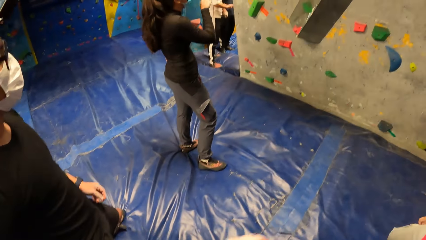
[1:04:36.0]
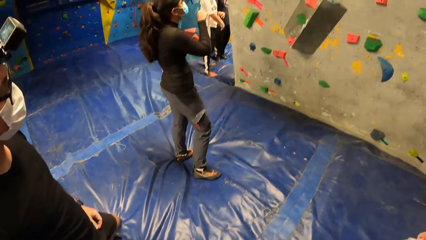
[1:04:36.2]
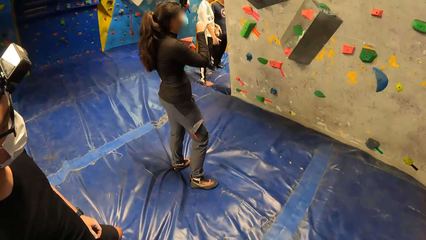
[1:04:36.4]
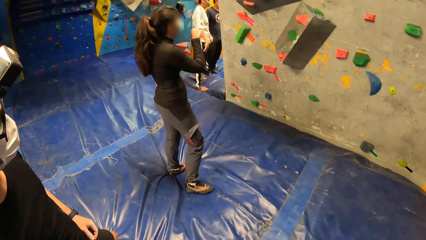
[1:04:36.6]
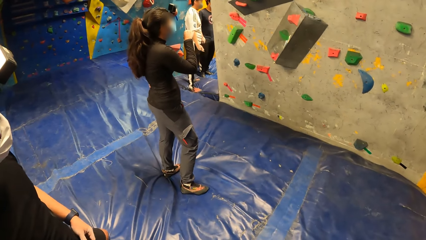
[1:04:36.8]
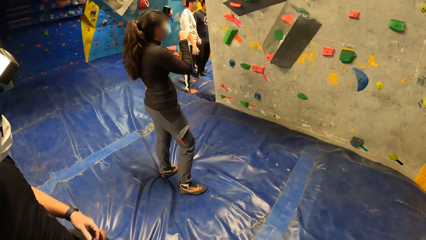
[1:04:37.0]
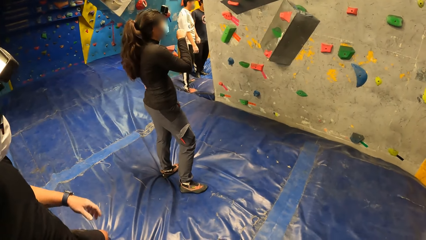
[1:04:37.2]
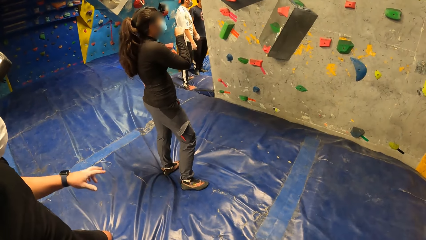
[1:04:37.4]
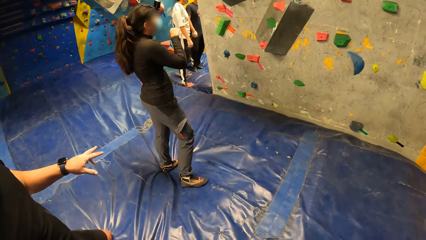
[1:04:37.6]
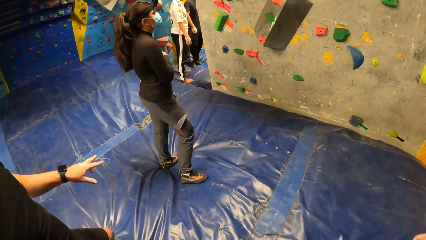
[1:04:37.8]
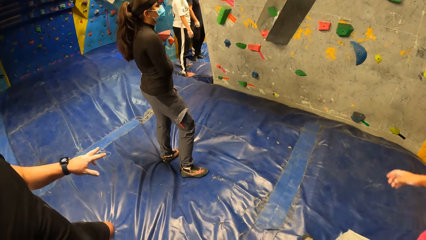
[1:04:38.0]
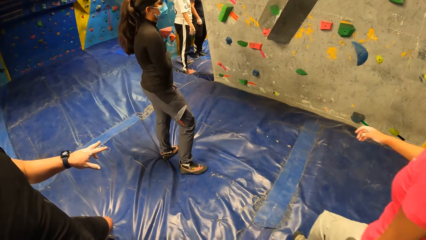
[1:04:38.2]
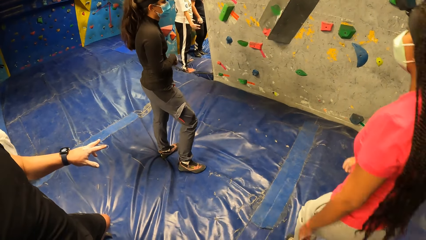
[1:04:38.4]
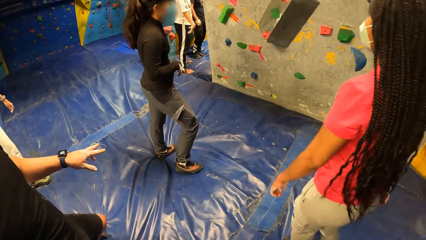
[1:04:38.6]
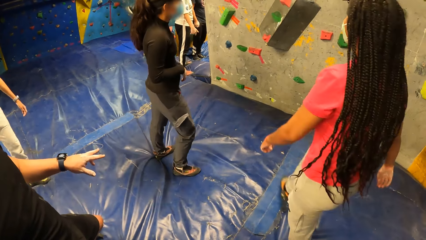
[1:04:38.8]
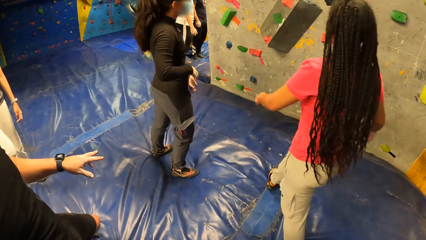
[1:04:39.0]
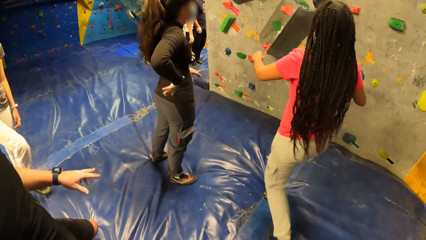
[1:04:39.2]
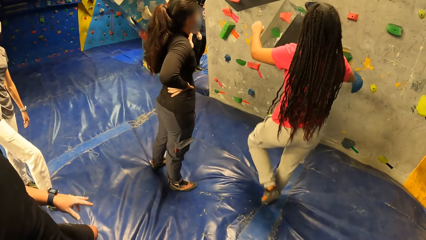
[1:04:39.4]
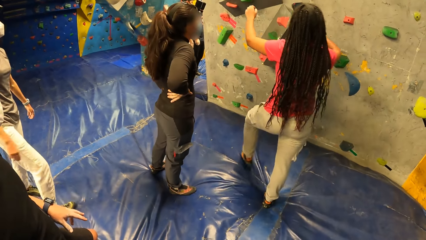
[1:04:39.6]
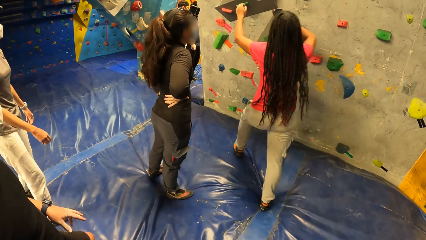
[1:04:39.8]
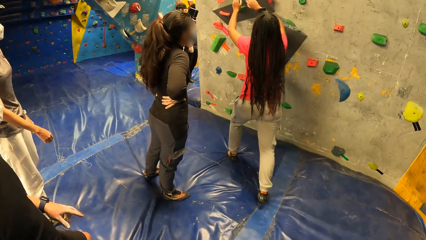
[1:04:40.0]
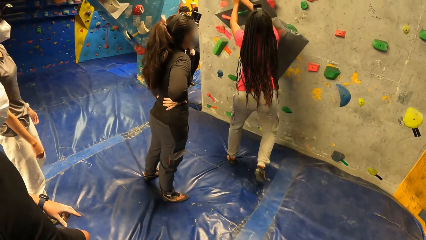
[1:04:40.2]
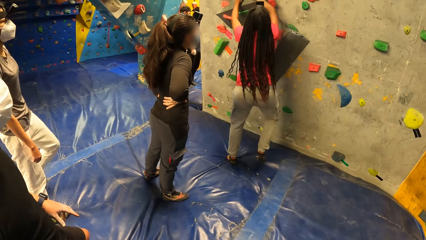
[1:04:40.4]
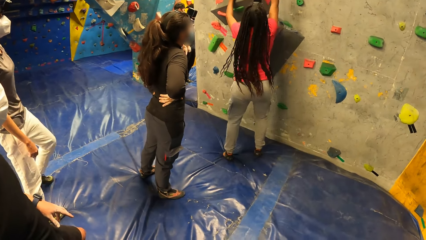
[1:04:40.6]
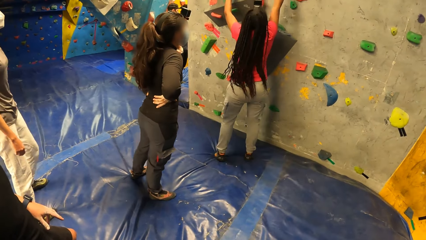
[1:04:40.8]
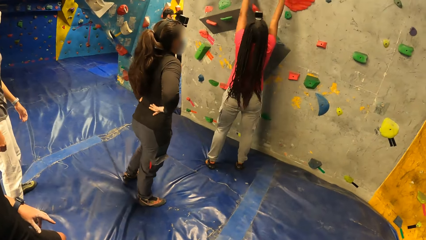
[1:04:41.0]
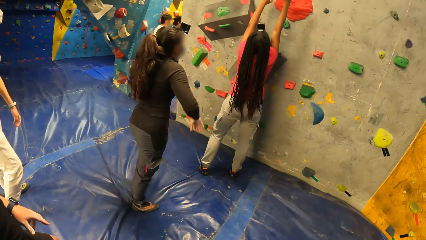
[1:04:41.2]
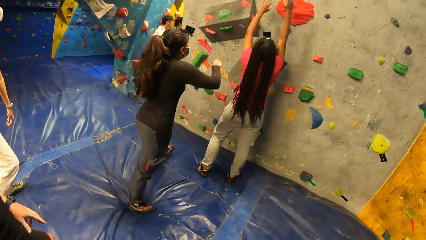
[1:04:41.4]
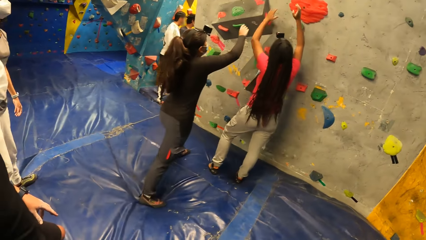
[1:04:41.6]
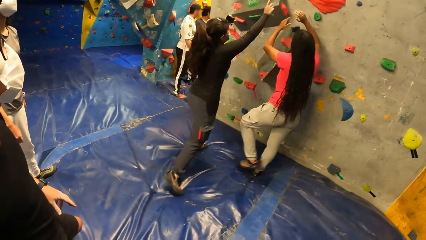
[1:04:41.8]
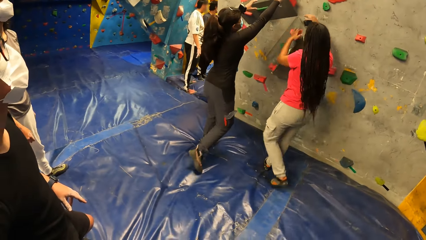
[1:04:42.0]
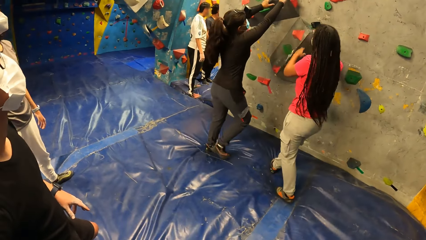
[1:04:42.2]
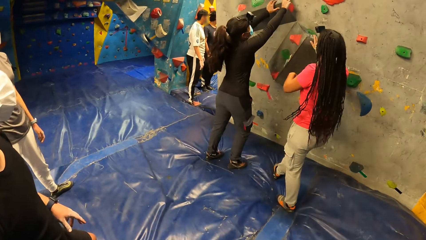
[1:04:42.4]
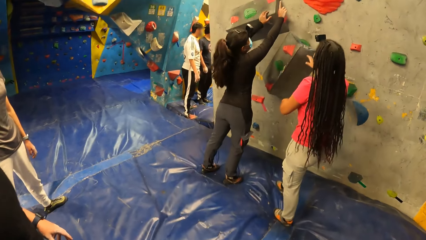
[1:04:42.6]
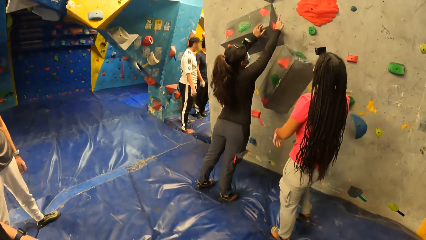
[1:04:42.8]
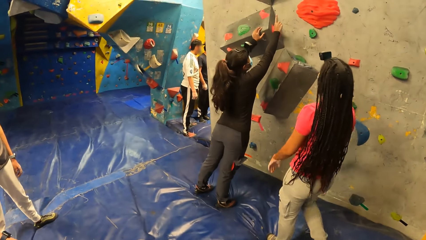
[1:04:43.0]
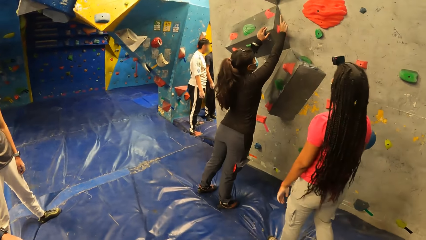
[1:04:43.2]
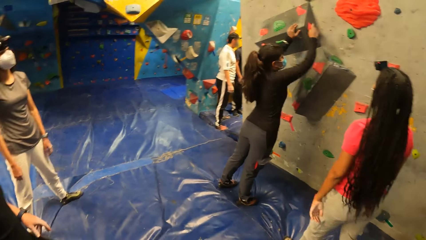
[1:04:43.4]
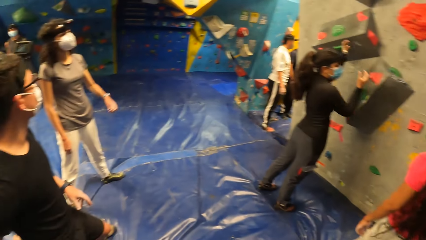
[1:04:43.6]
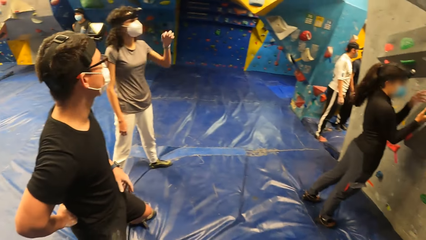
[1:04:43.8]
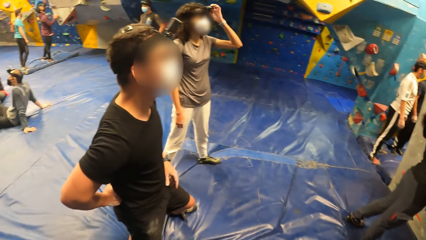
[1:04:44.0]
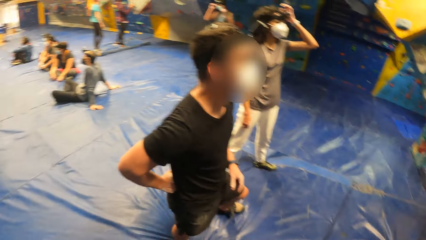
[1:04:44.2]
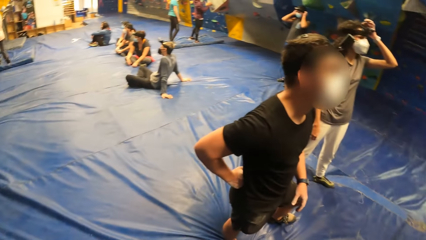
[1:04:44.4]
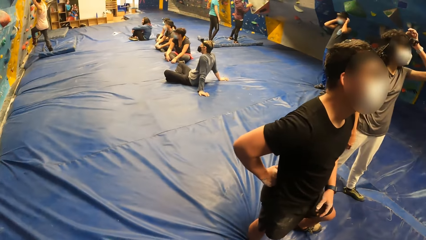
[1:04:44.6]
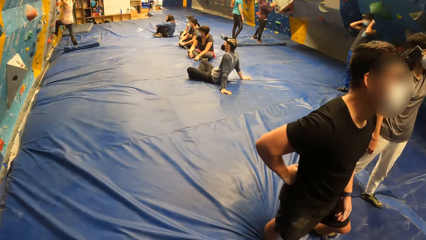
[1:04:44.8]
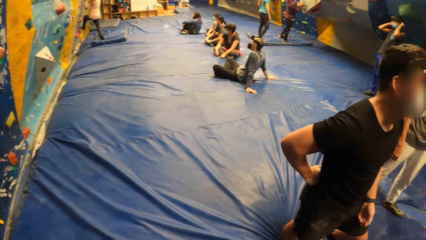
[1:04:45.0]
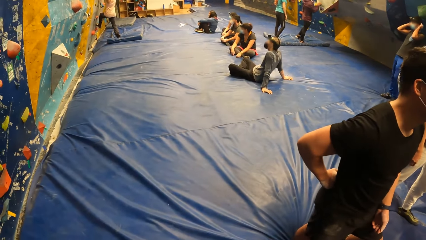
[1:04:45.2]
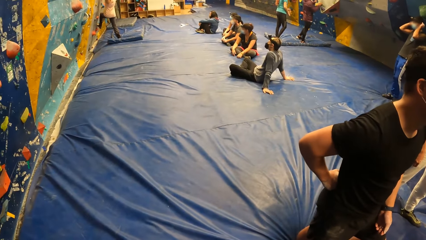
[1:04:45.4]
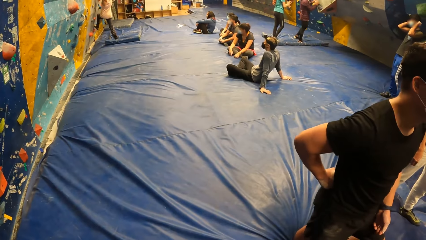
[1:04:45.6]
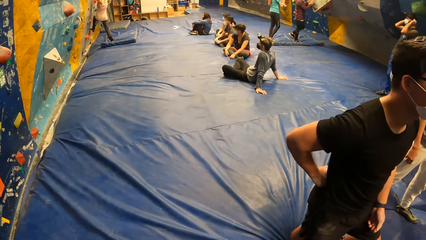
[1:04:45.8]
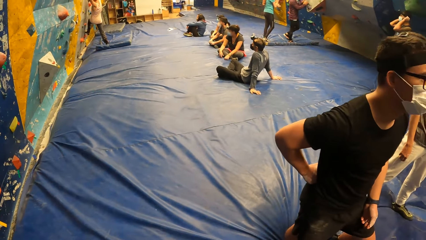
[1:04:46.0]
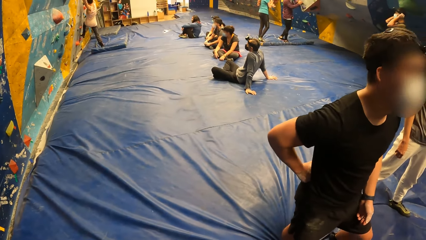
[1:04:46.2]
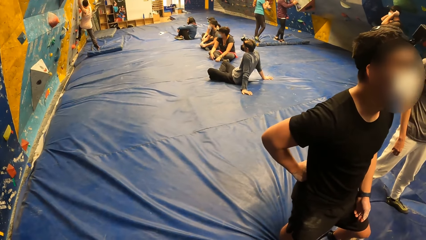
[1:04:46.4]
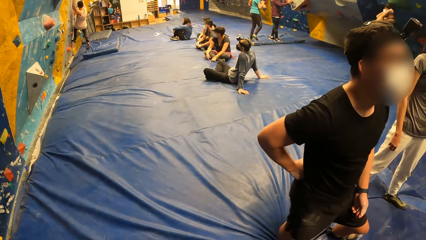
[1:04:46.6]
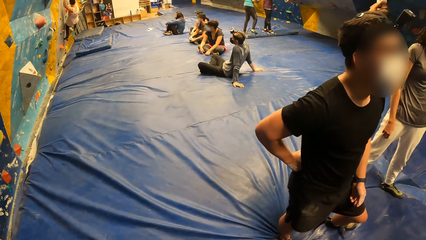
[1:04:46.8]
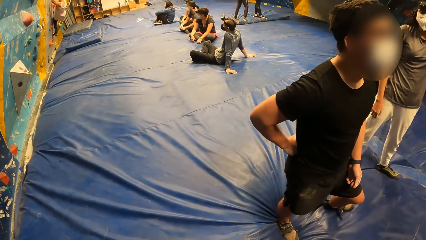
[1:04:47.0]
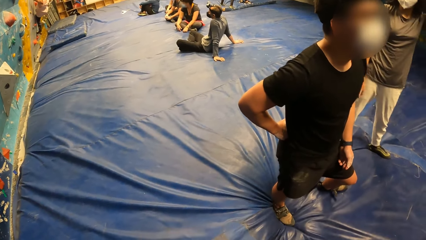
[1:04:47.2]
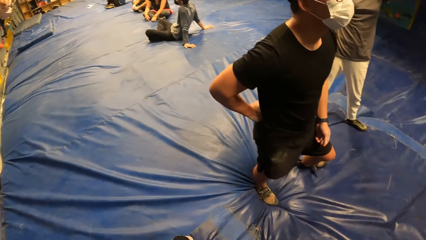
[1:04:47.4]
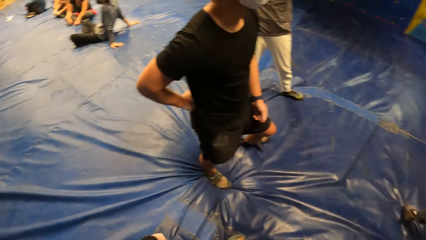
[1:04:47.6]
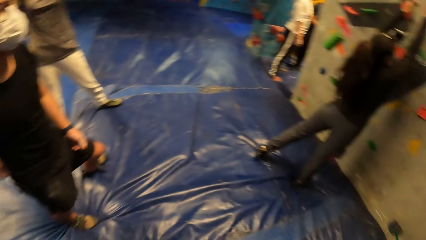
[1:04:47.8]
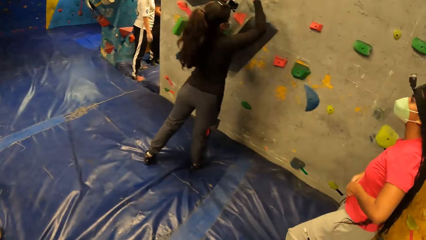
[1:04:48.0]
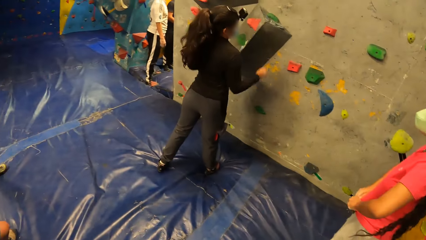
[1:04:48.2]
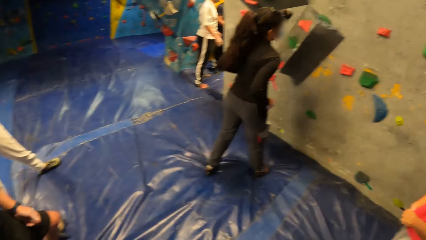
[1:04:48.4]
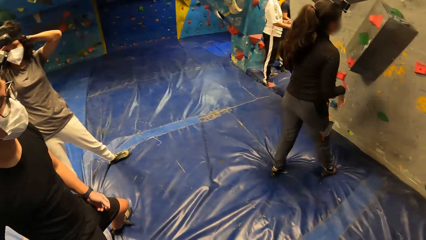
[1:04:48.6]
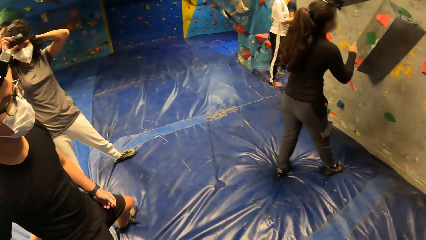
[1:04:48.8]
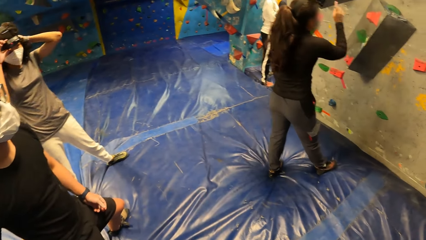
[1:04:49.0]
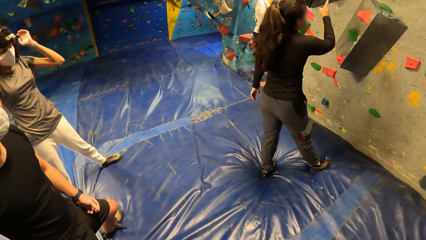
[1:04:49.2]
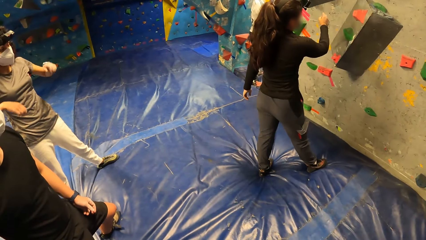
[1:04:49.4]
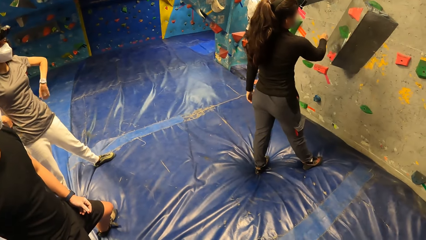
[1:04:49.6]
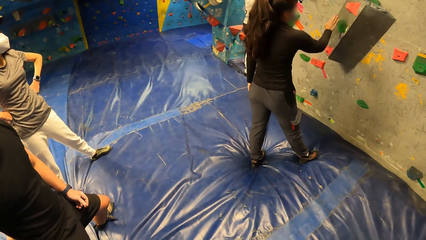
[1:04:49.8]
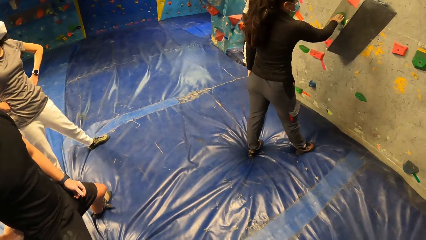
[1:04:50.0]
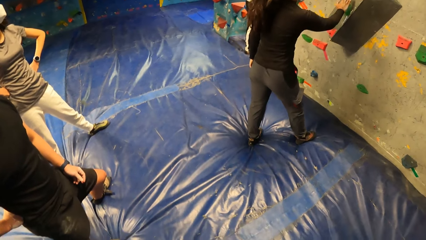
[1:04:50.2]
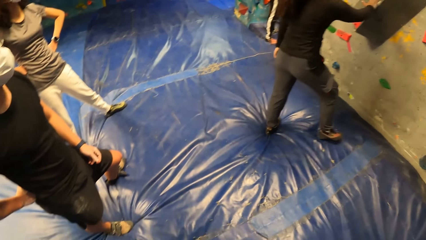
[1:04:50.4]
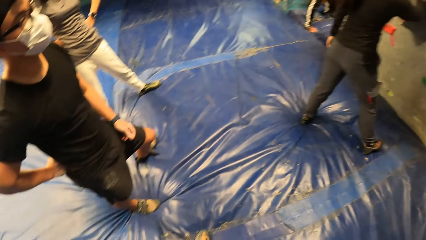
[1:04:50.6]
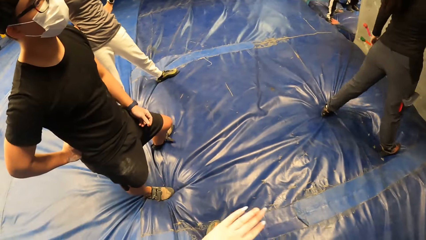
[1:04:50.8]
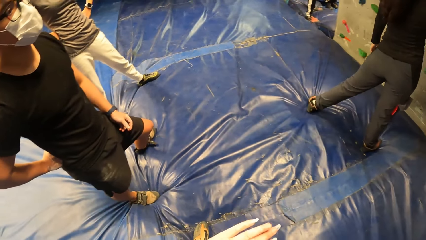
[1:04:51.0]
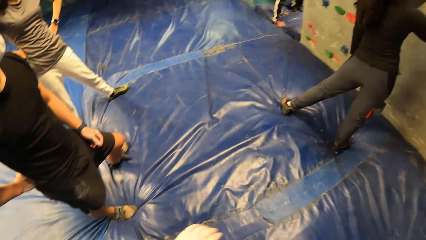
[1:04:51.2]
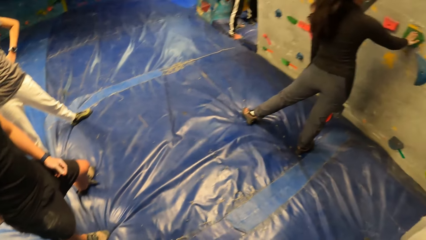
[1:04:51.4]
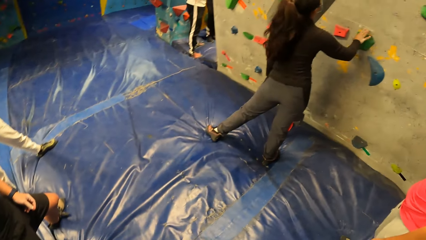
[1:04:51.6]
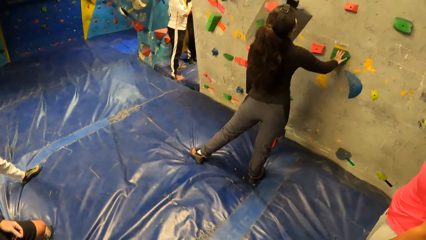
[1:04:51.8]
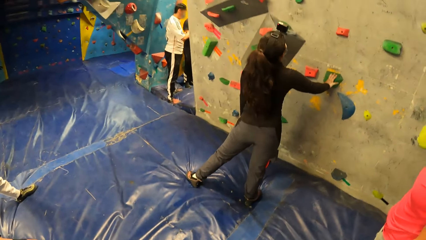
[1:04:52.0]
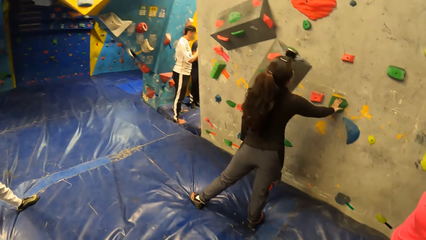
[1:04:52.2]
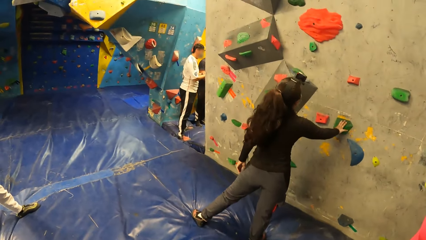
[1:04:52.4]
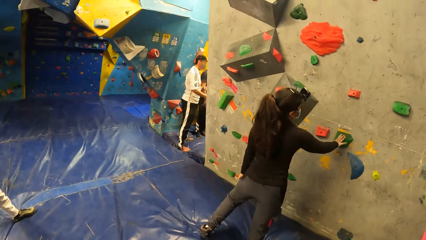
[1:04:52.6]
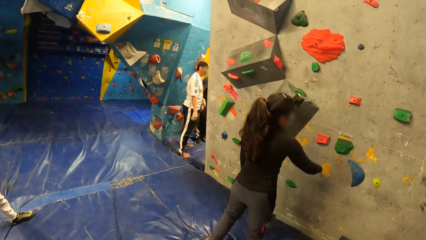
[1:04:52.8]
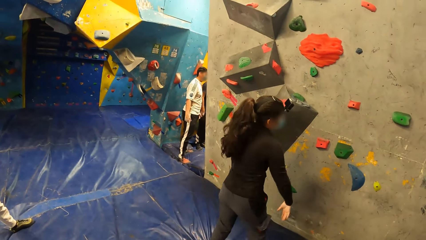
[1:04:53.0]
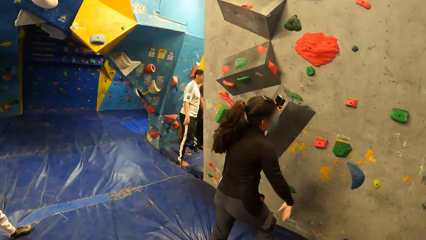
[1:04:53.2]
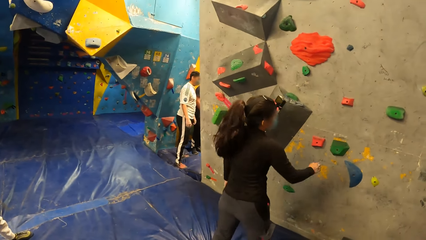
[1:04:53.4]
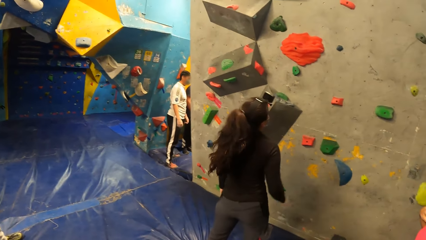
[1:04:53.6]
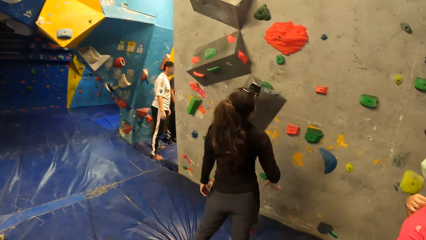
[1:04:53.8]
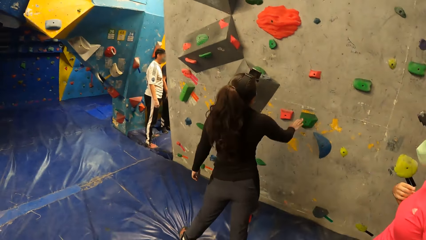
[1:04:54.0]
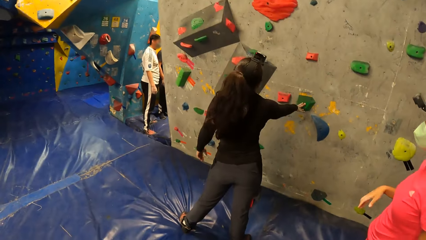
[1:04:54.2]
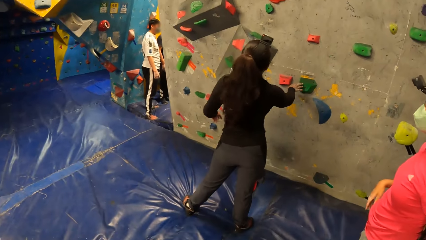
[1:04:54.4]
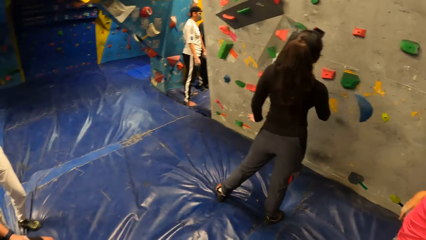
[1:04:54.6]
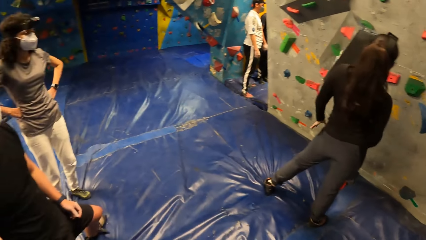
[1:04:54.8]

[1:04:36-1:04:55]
A woman walks towards the climbing wall. She reaches a support on the climbing wall. Another woman grabs the support on the climbing wall with her left hand. She touches the wall. The camera wearer moves around the room. The other woman taps a support on the climbing wall with her right hand. She taps a support on the climbing wall with her right hand again.
